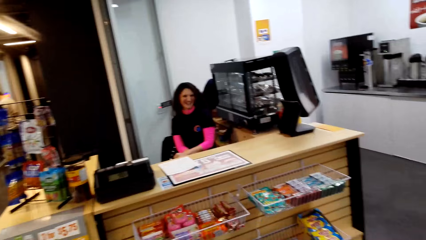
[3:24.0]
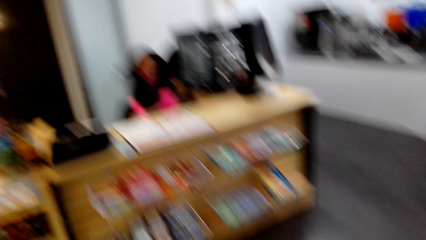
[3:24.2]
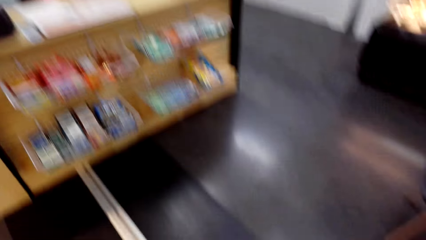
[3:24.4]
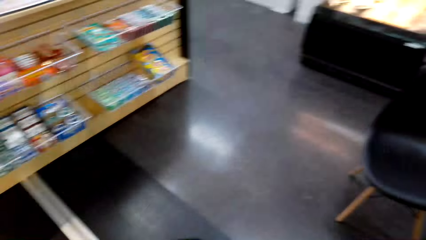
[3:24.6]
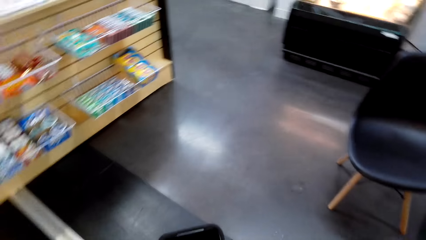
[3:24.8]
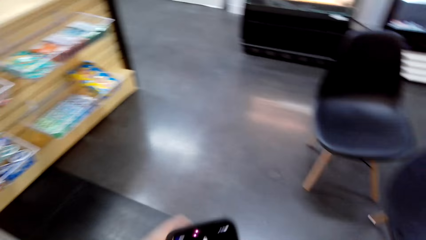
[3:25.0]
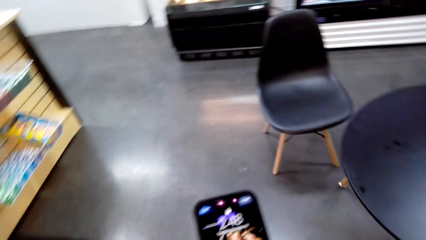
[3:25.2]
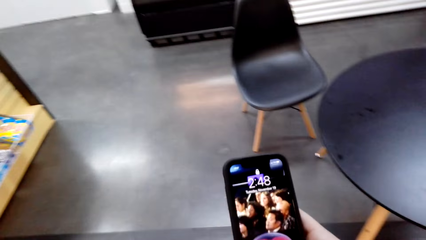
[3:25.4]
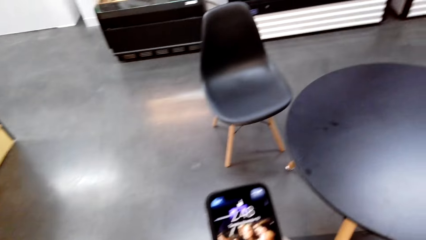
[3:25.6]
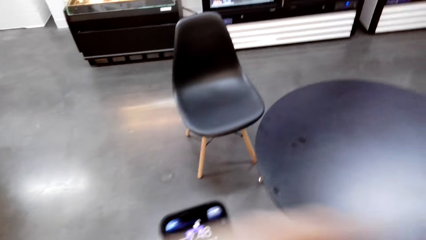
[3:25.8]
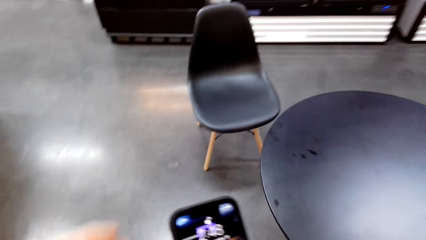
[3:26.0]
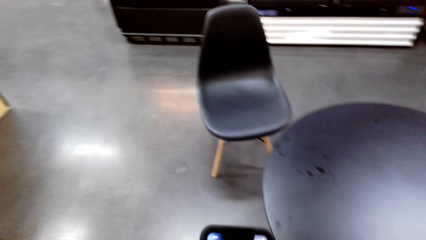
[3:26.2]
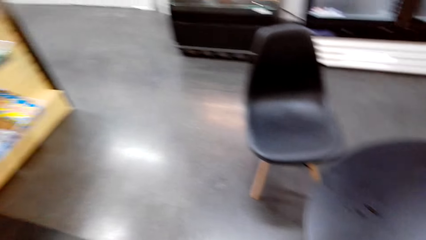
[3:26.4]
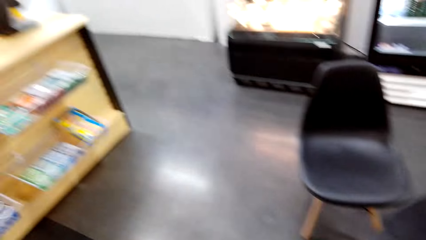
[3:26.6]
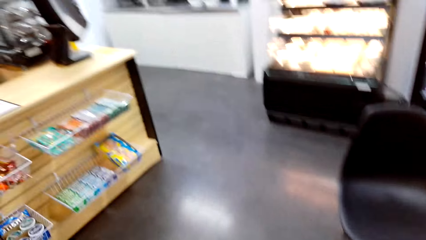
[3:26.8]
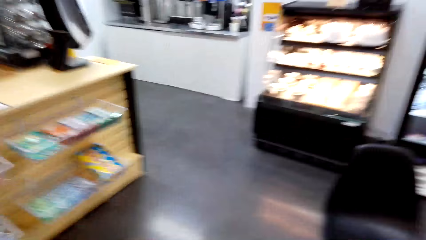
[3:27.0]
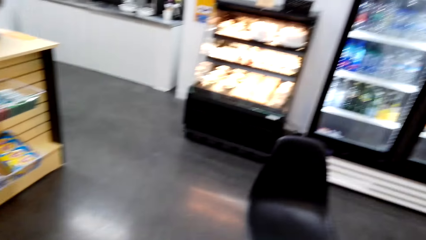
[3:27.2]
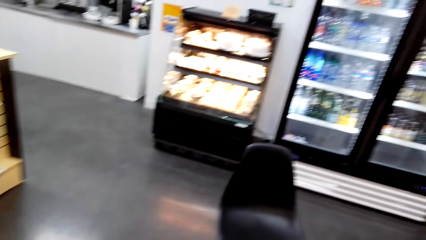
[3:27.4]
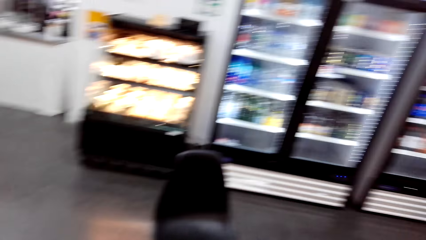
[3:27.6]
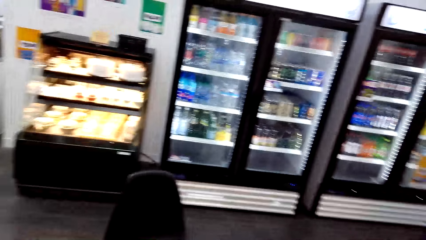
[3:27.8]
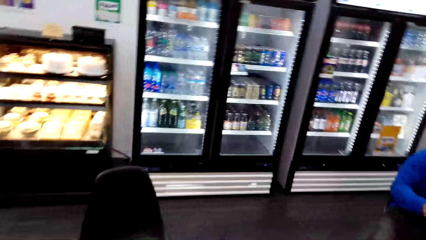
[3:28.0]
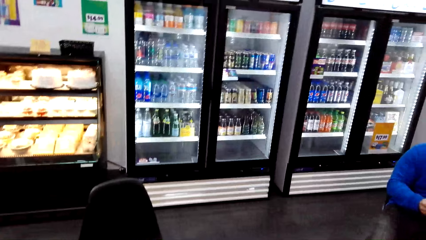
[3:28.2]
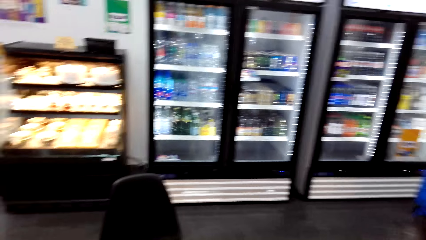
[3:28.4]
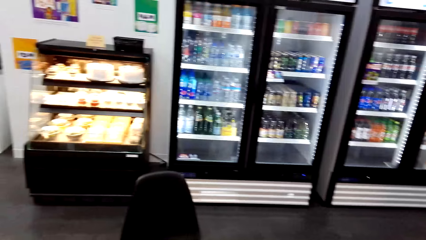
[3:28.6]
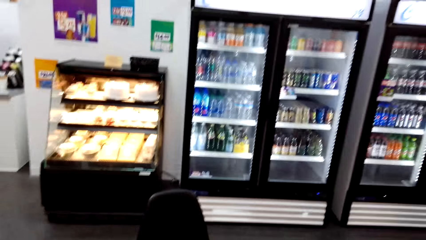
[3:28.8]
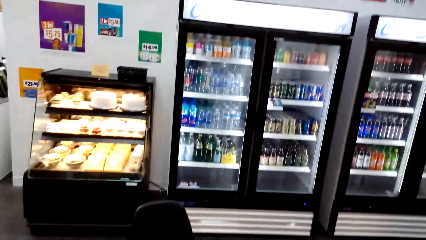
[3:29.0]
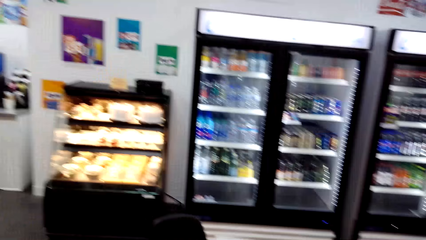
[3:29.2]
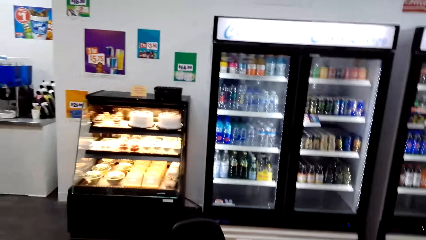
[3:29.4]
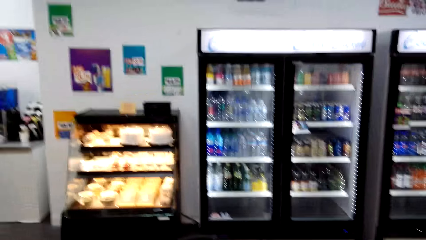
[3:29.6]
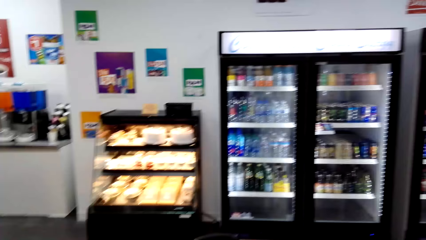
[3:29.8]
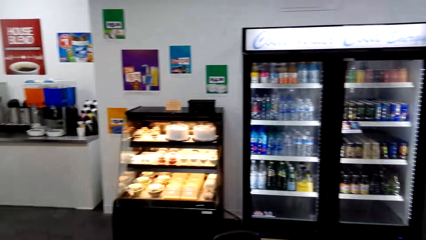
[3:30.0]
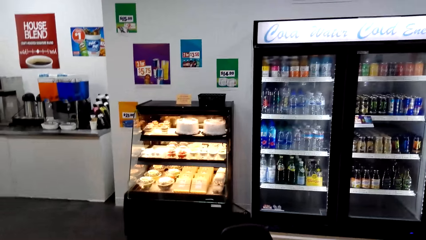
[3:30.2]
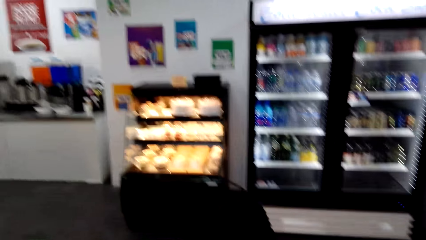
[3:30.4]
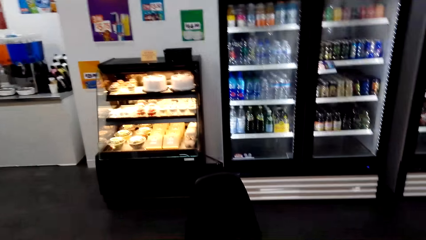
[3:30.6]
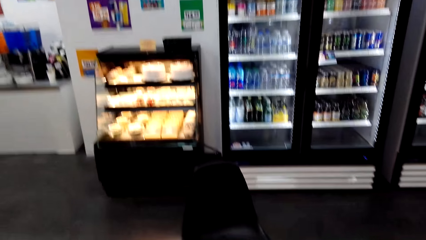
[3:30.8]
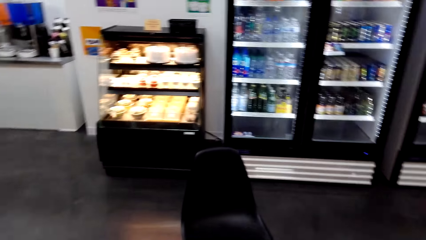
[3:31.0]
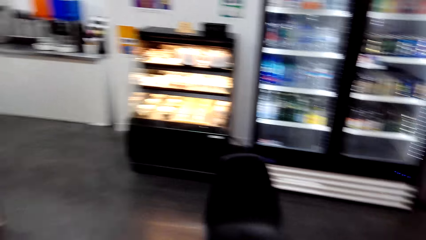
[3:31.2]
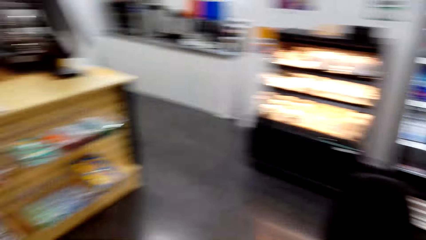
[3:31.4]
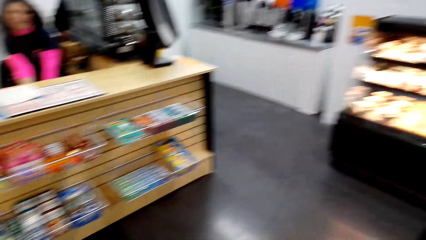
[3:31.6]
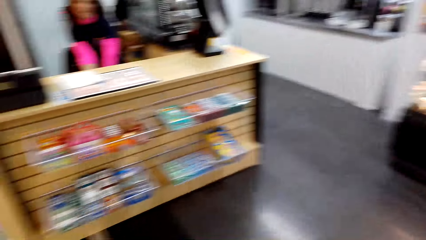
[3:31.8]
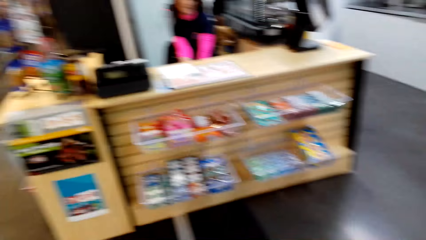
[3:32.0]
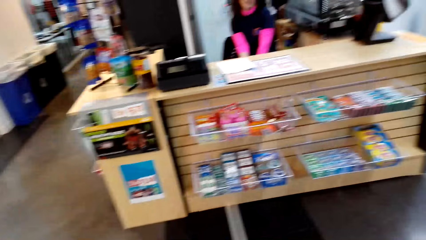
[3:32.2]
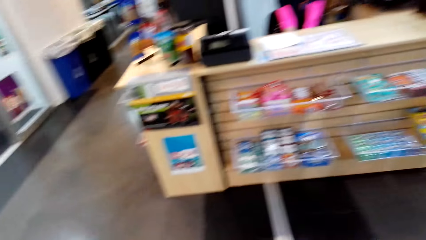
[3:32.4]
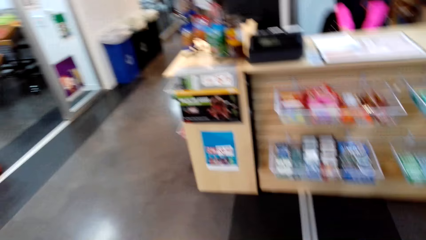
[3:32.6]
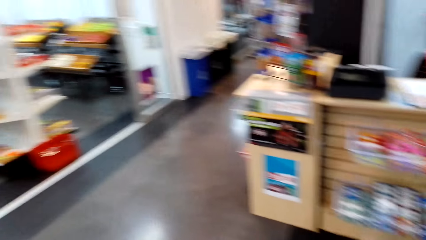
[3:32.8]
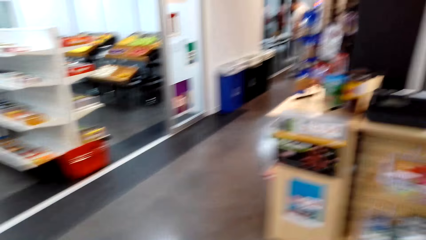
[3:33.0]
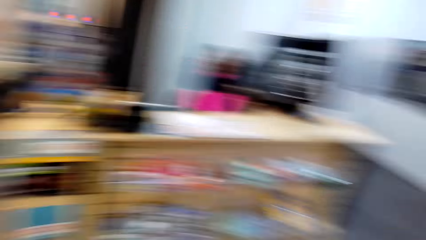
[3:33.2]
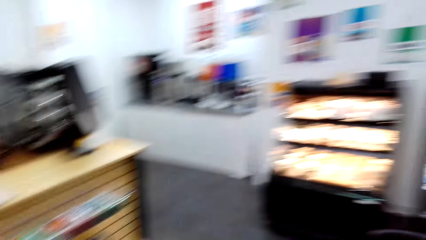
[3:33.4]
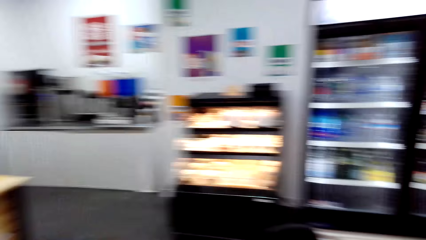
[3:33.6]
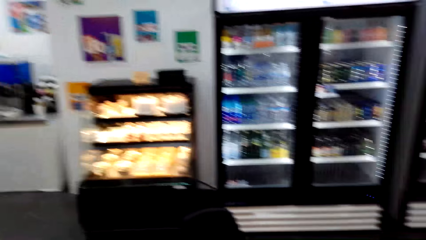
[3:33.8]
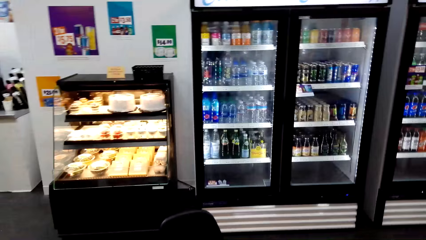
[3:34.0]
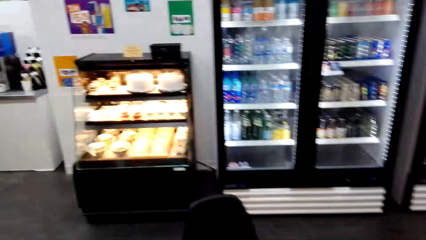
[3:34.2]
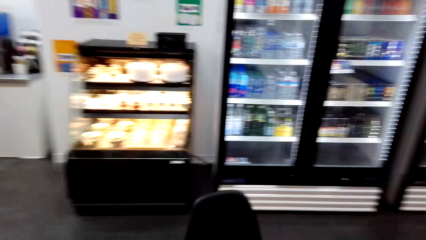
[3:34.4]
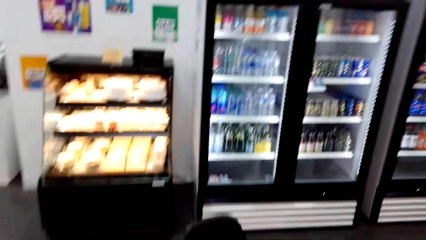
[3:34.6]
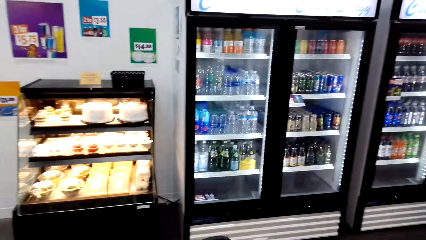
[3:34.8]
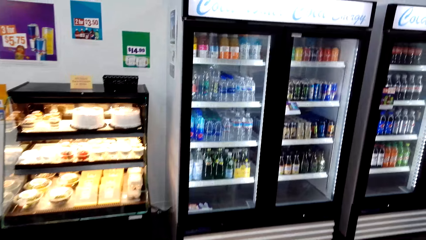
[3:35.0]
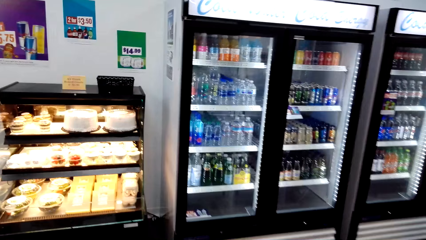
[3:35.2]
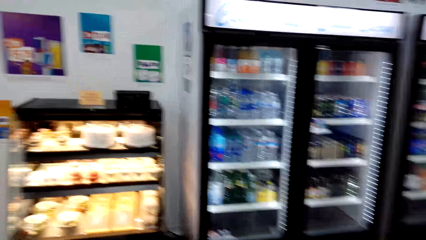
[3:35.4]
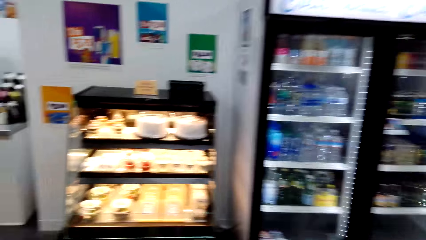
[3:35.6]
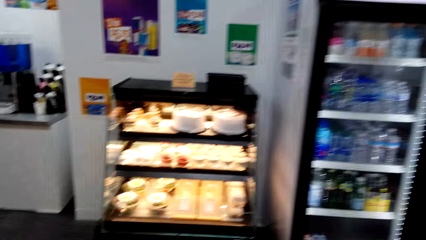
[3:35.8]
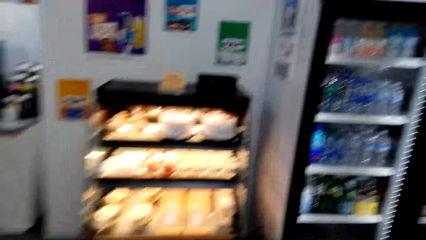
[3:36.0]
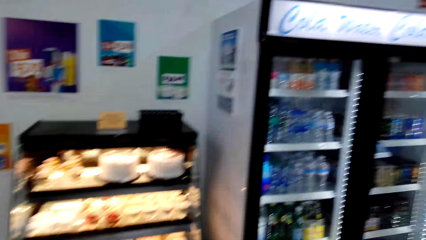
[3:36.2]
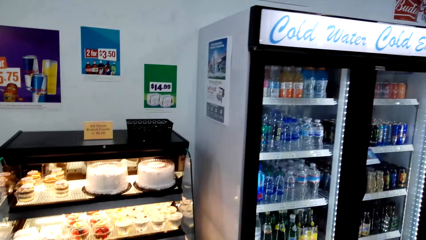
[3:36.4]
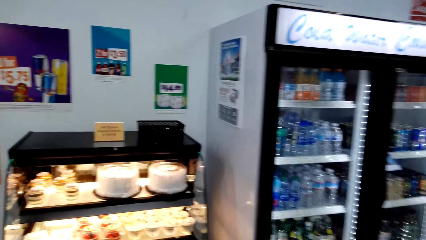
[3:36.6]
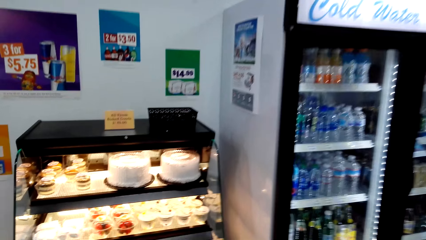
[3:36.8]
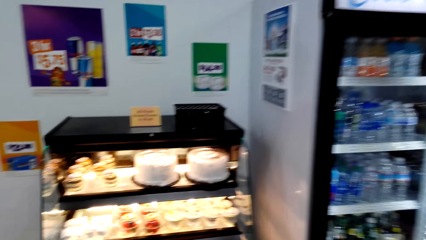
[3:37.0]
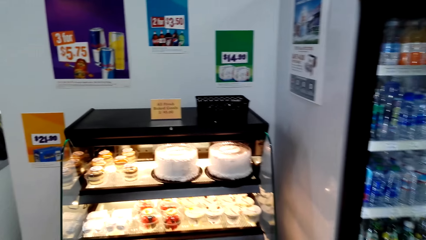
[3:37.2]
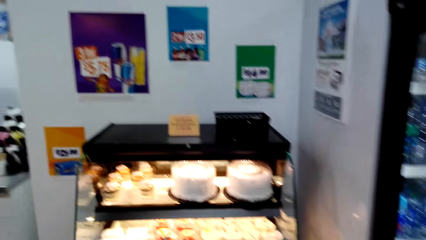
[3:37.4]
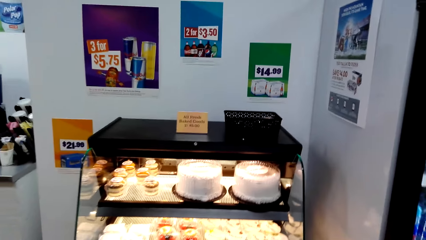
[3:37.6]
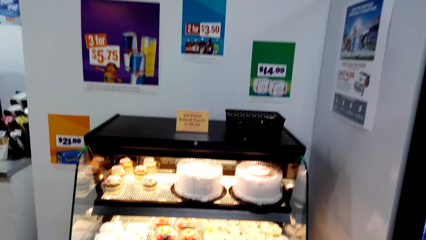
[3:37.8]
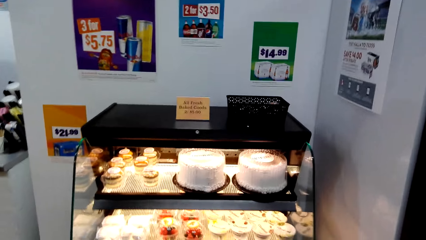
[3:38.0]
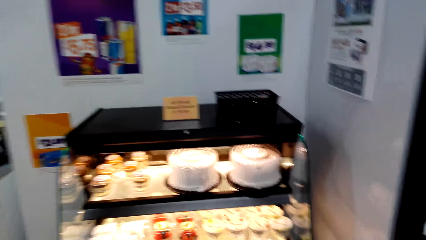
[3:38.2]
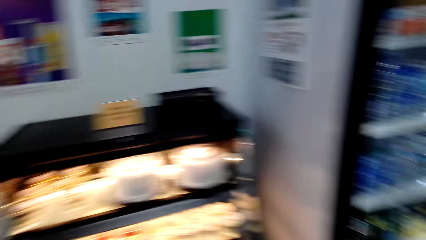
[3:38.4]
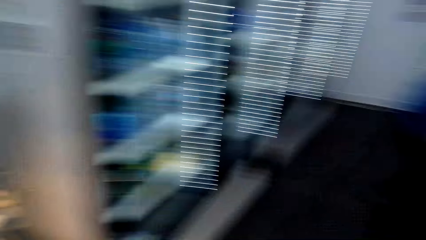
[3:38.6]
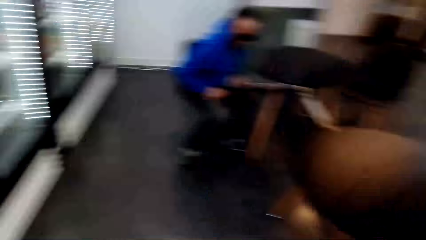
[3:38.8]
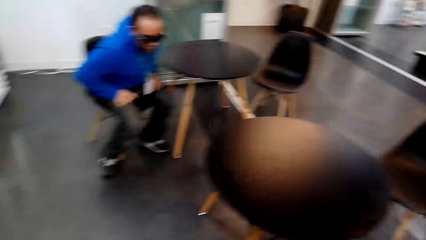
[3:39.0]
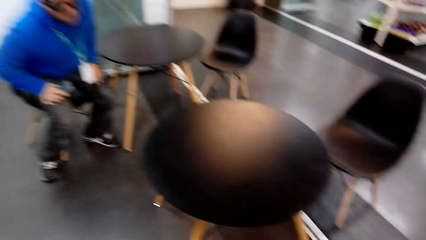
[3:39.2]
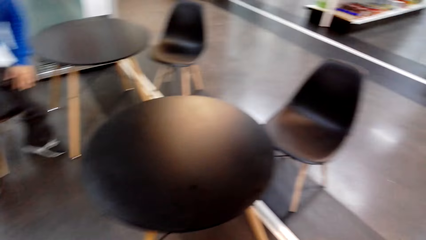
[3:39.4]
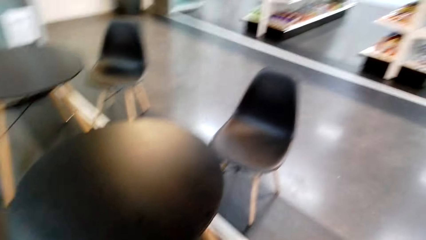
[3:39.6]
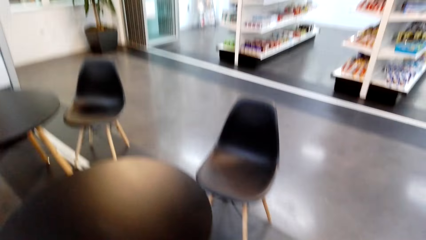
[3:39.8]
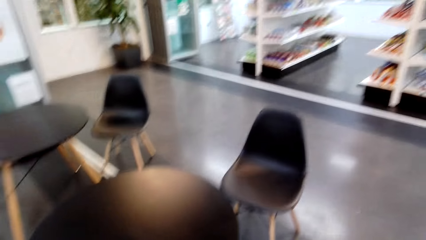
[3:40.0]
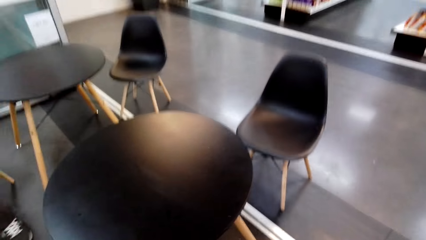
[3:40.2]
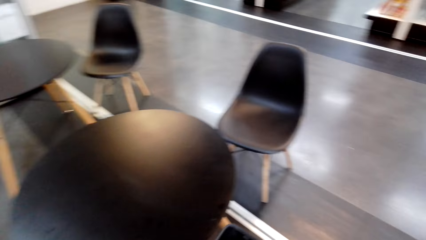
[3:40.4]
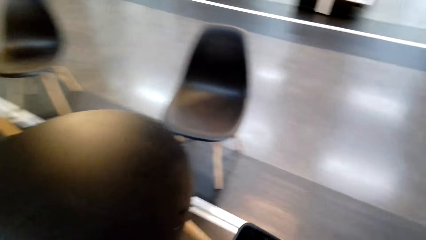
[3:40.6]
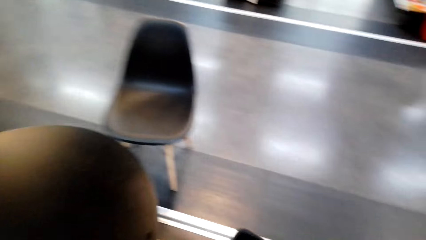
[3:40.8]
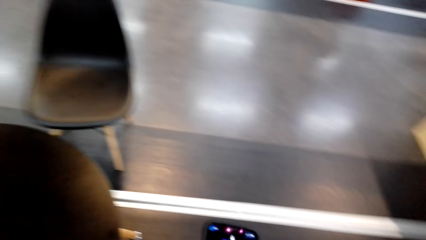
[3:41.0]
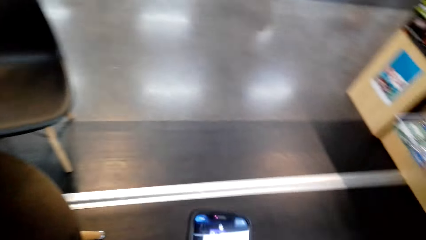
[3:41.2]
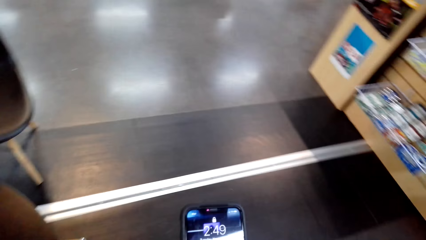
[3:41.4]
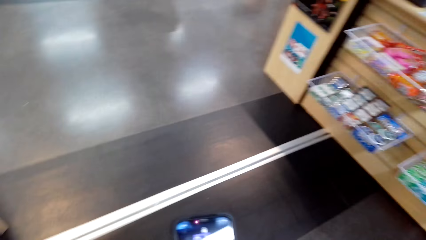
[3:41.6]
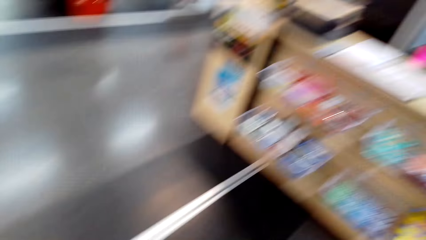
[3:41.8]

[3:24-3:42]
The camera wearer removes a hand from the phone. They move the left hand. They talk to a person. A man stands up.
